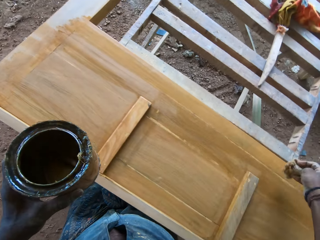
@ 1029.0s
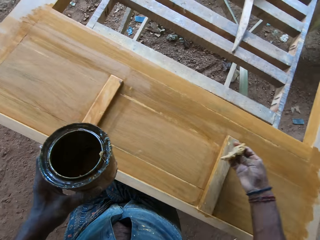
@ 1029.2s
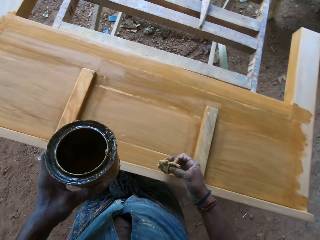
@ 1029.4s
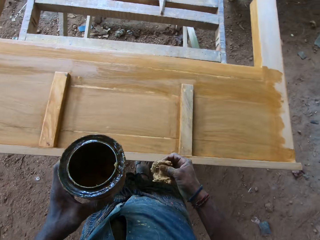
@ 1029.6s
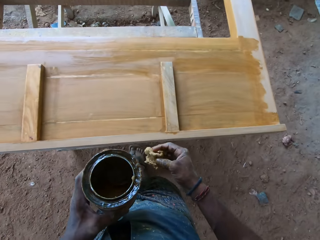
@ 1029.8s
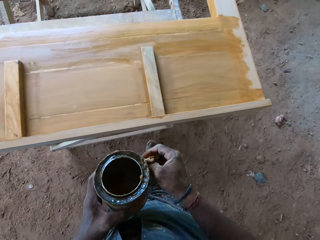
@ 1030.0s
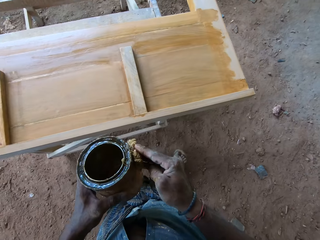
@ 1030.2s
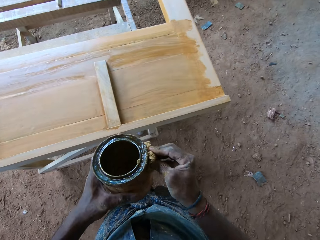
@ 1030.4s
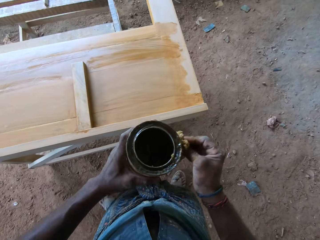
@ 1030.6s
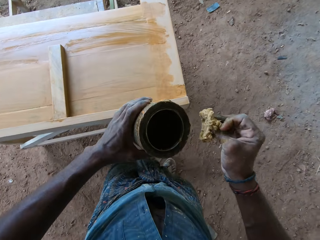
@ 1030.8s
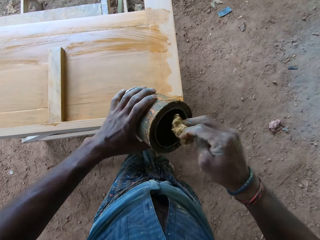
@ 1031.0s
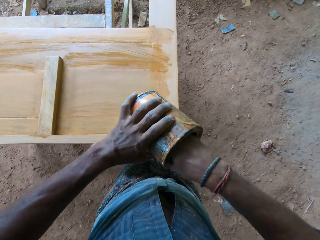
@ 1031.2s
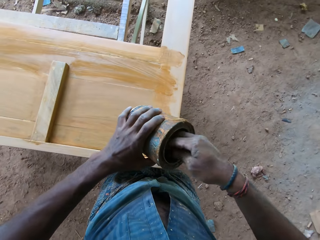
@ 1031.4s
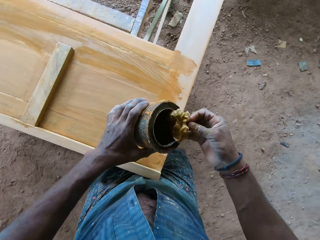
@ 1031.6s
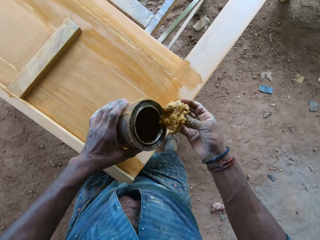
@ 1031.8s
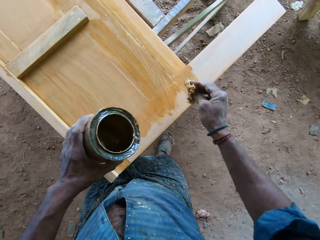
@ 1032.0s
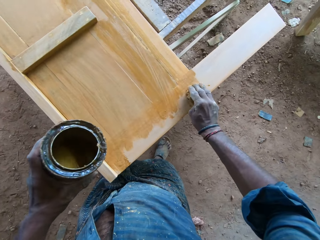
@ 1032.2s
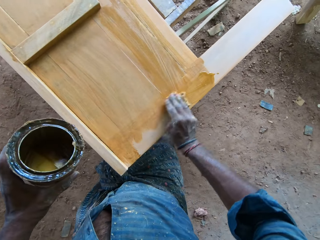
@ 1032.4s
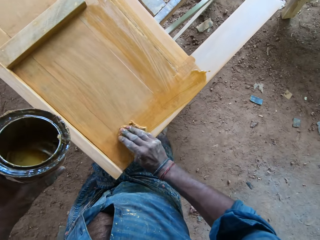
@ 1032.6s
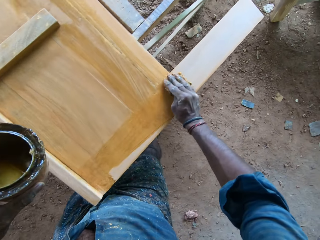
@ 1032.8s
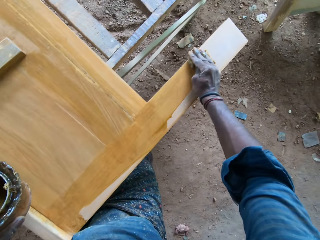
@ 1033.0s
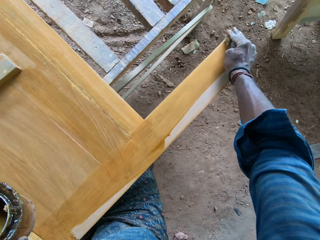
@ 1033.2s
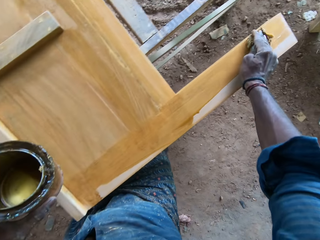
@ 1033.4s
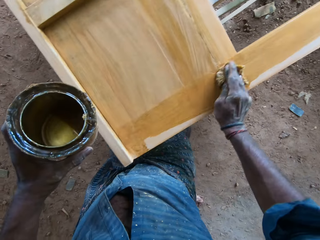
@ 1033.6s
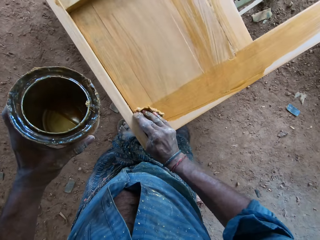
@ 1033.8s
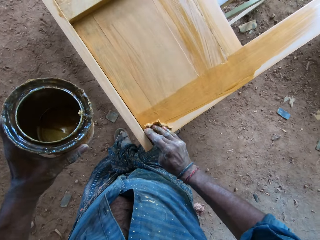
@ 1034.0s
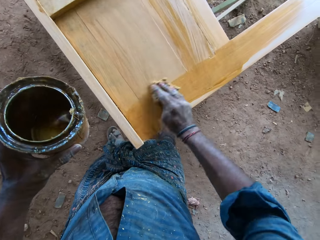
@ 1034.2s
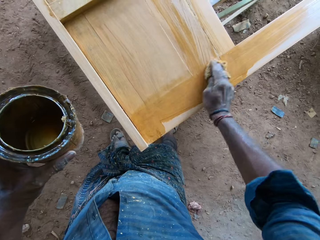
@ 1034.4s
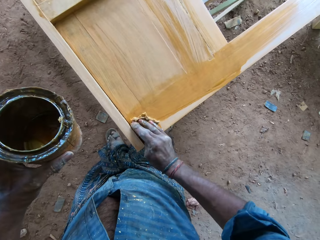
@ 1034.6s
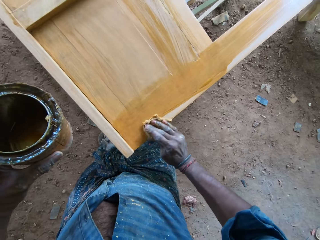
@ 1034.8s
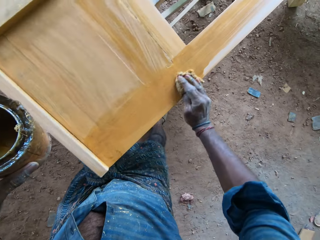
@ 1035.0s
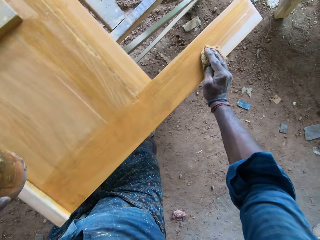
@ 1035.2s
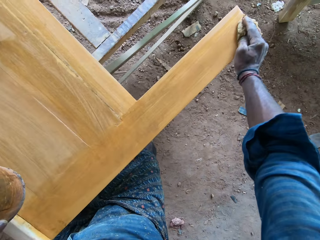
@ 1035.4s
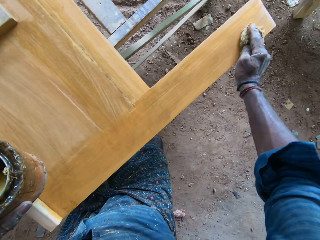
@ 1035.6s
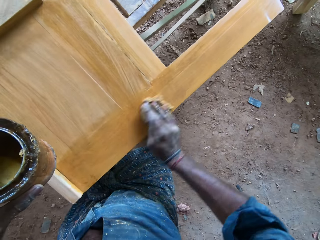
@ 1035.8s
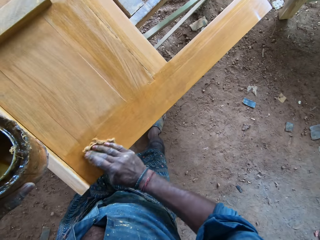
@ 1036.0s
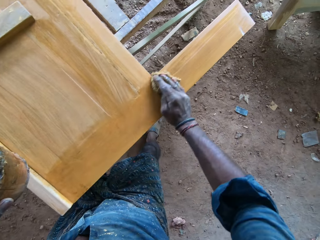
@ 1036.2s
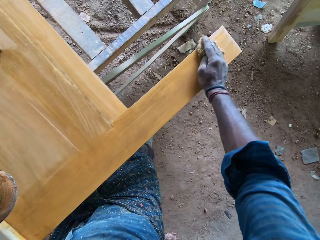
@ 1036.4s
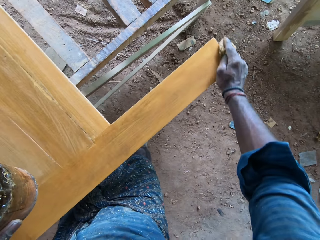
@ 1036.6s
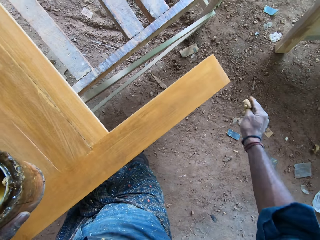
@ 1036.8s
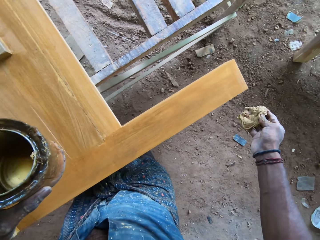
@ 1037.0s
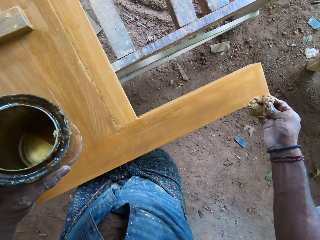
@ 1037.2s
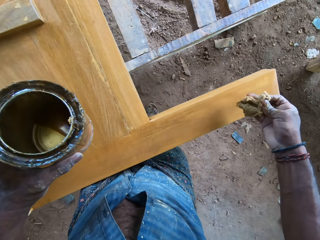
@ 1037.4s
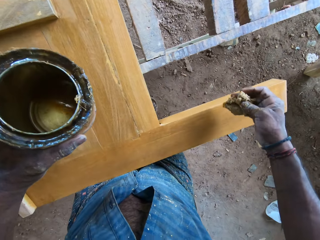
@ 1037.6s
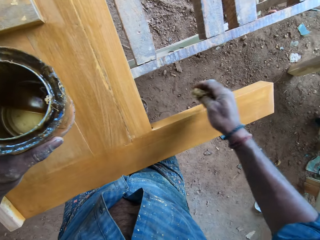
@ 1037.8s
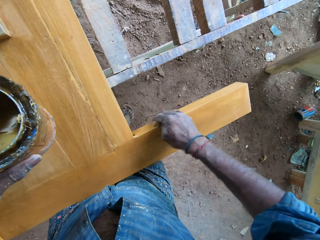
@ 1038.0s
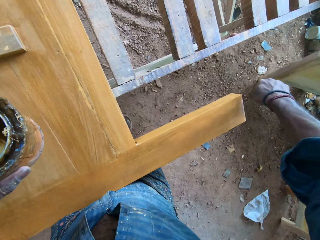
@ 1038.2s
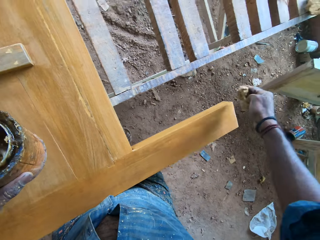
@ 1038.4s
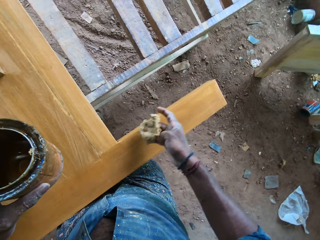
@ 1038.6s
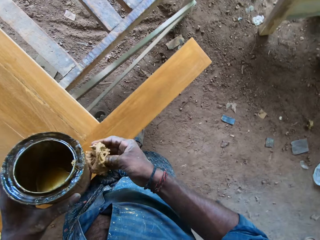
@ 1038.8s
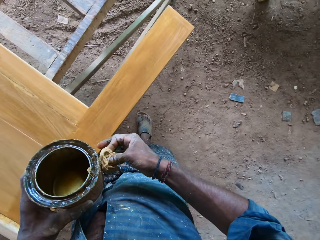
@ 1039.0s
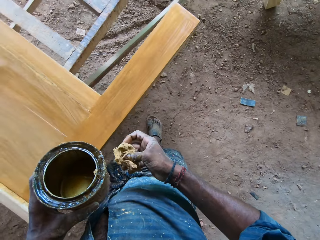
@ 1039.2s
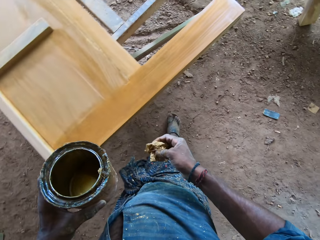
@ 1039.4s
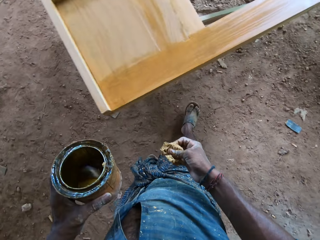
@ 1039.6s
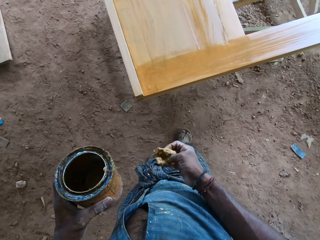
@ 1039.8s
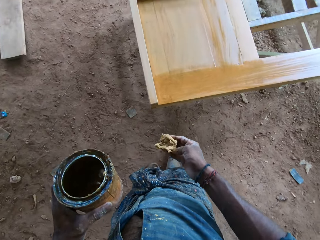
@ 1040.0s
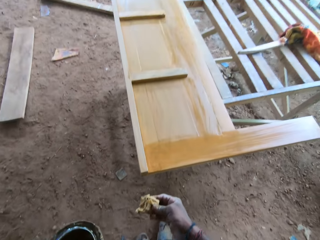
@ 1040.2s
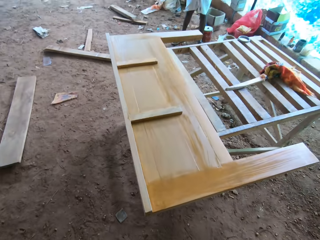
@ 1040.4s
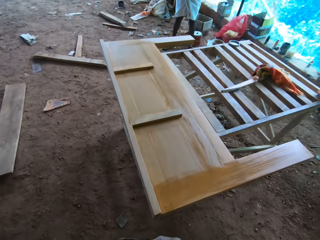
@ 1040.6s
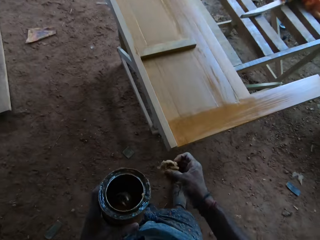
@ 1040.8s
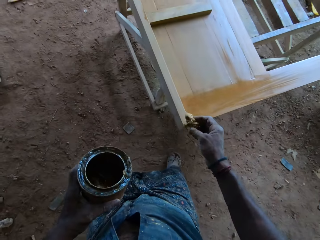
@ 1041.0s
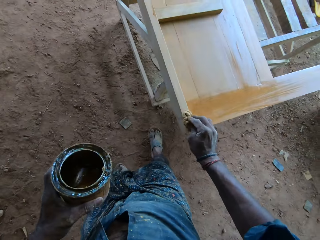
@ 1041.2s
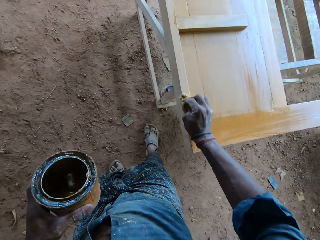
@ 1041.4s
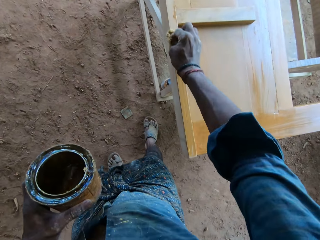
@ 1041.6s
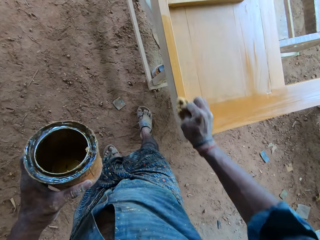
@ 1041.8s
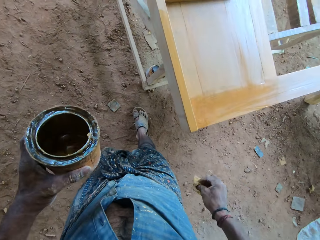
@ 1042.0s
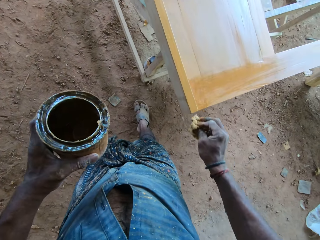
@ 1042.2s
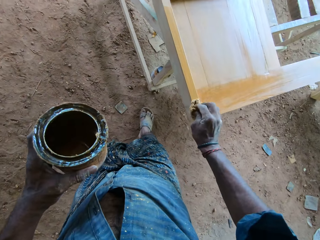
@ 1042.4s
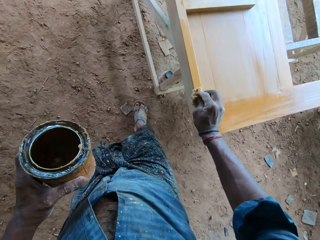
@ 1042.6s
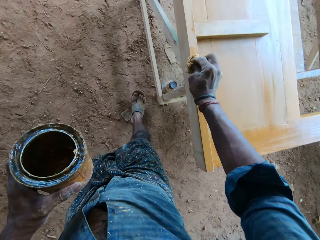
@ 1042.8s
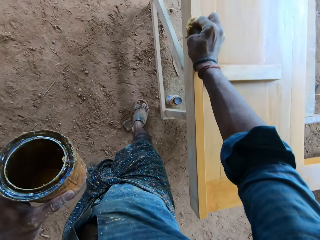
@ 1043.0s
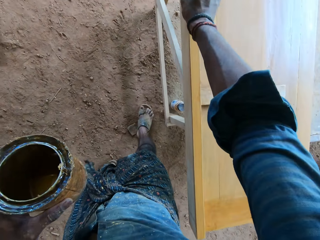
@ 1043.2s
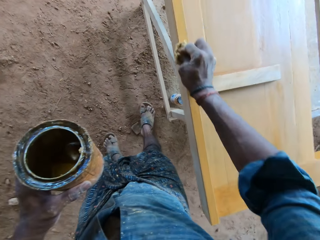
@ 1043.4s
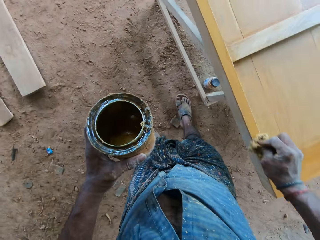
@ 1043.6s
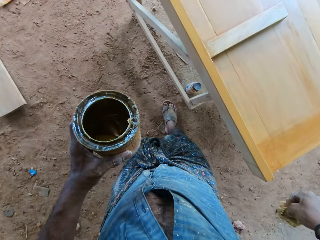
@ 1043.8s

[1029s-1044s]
The camera wearer folds the sponge on the hand and moves around. They remove the thinner inside the container with the sponge. They dip a polishing cloth in the wood polish. They apply the thinner on the headboard with the sponge. They polish the headboard. They fold the sponge on the hand. They make a step. They apply the thinner on the headboard with the sponge. They polish the headboard.

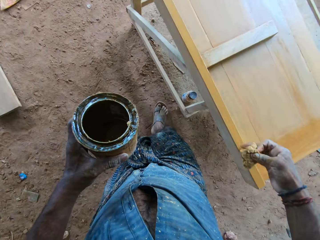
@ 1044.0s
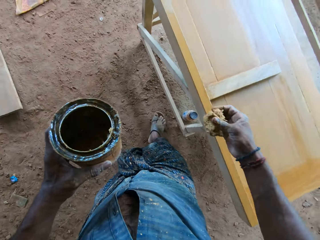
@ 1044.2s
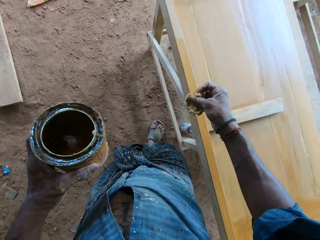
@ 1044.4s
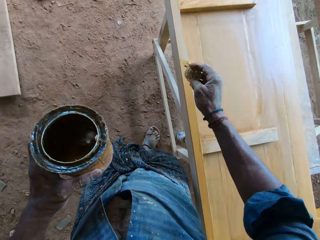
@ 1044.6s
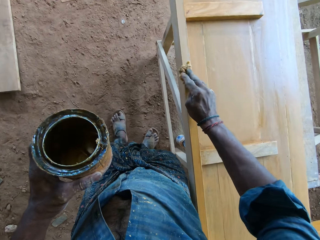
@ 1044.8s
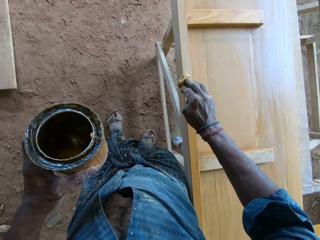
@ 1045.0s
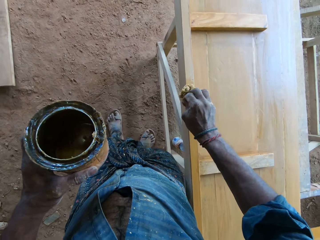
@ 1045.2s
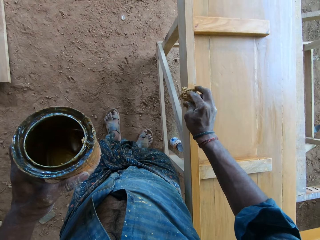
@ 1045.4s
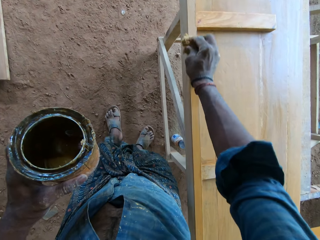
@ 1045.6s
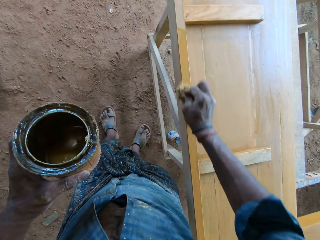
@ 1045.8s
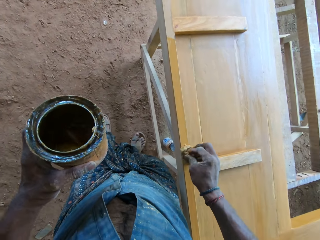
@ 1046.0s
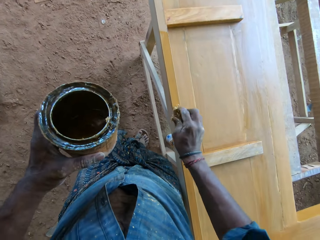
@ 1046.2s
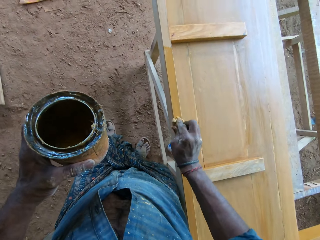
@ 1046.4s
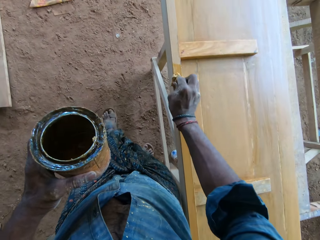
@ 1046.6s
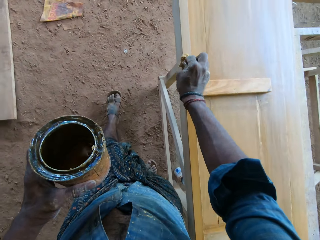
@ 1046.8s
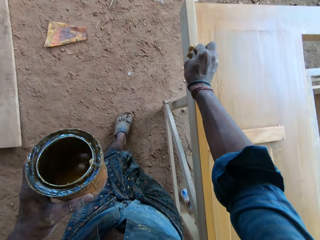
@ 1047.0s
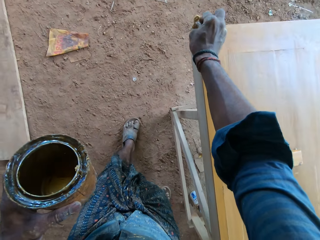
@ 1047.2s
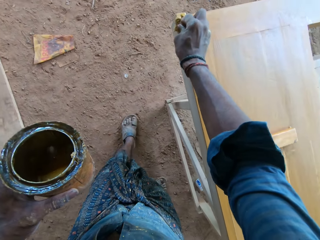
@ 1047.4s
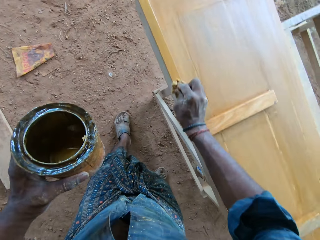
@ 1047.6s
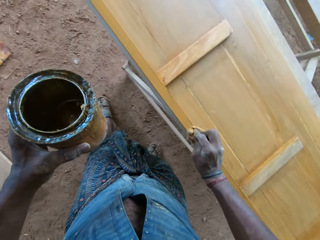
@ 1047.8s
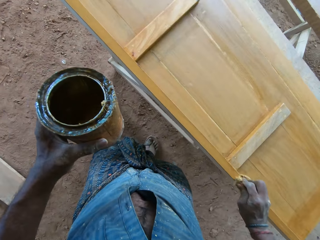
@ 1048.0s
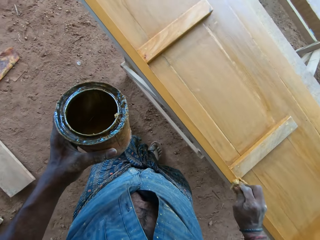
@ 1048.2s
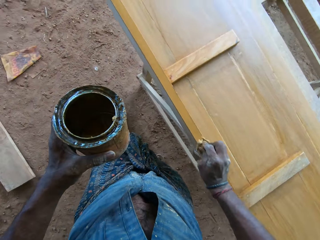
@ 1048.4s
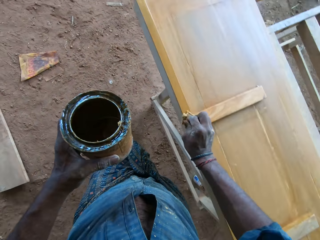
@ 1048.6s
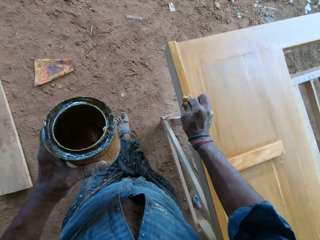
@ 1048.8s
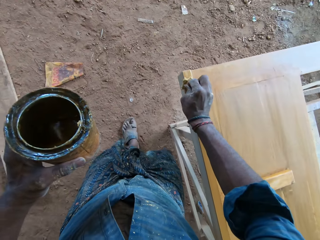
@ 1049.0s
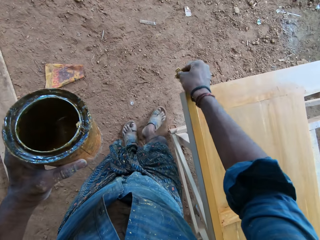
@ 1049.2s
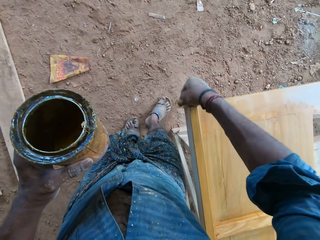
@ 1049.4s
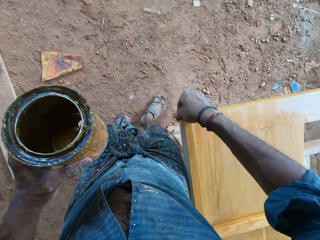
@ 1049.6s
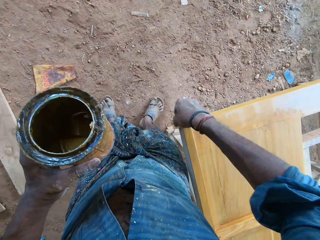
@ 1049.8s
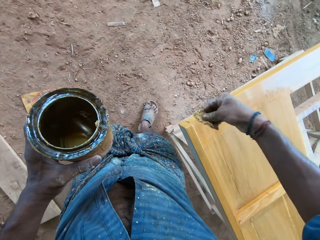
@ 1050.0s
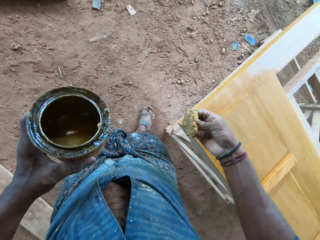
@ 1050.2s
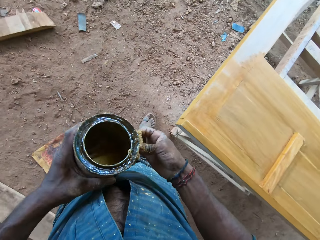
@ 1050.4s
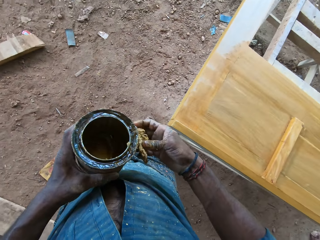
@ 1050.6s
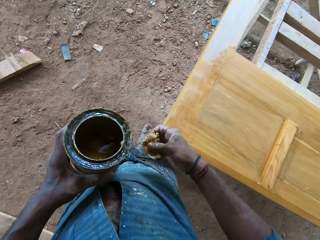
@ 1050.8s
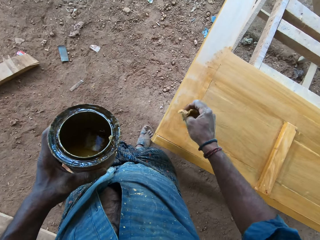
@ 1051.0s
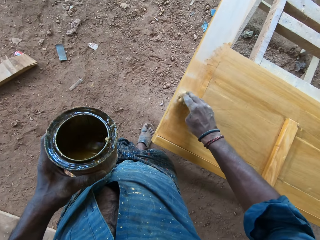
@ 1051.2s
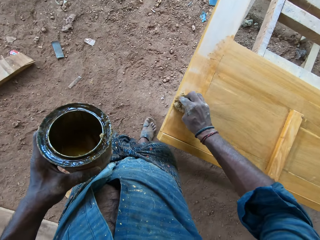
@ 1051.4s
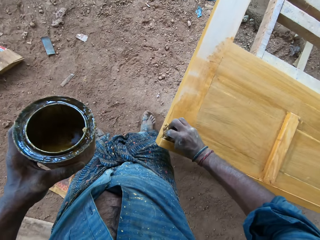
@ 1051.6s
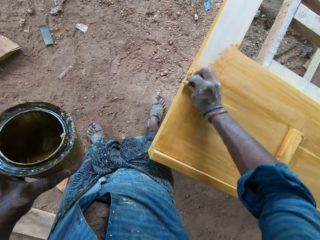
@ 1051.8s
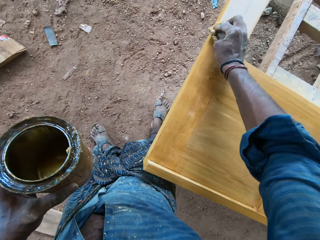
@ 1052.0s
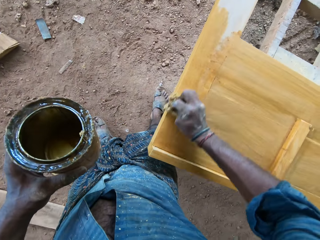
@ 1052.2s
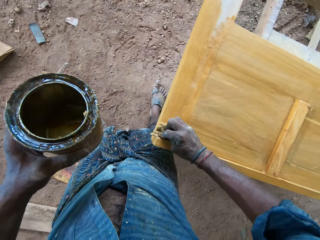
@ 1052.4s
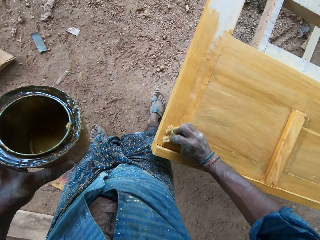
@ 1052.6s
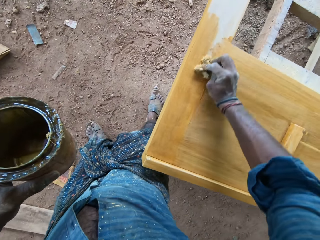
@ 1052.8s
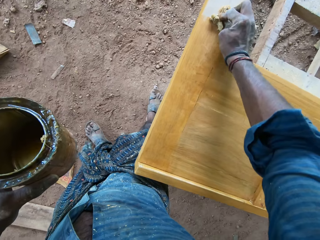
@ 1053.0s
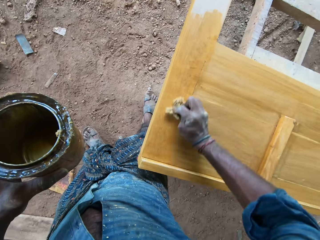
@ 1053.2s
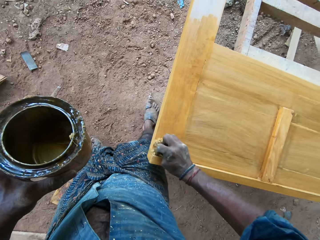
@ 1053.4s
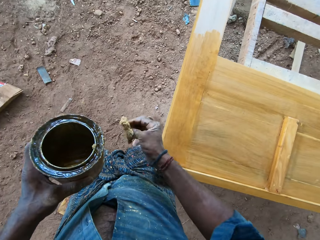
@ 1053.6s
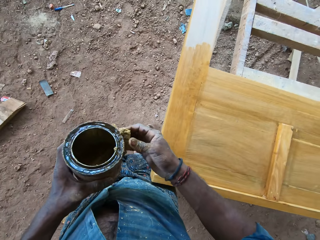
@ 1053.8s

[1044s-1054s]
The camera wearer folds the sponge on the hand. They apply the thinner on the headboard with the sponge. They polish the headboard.
